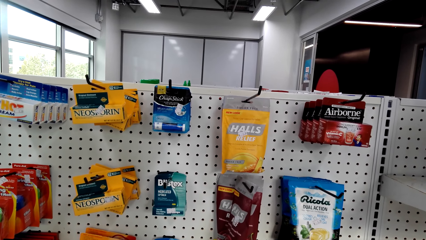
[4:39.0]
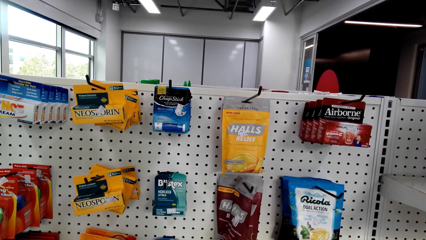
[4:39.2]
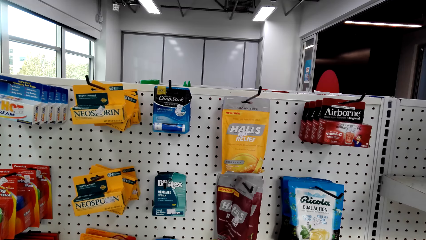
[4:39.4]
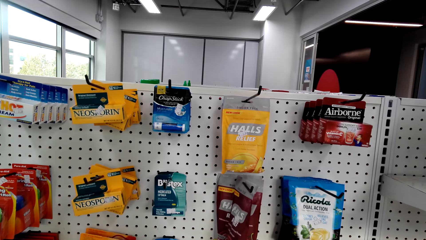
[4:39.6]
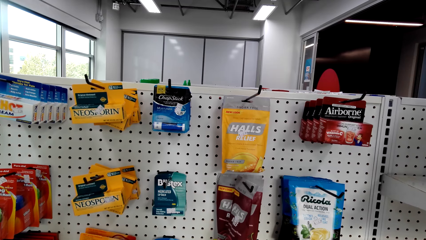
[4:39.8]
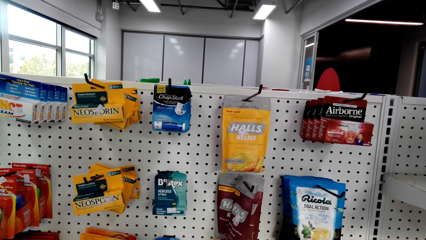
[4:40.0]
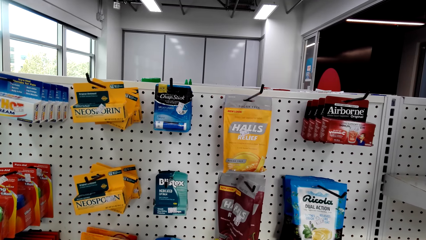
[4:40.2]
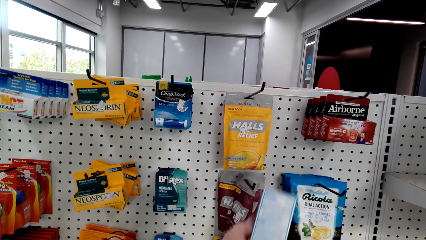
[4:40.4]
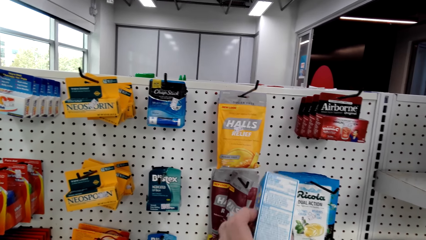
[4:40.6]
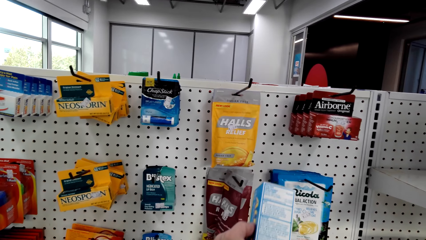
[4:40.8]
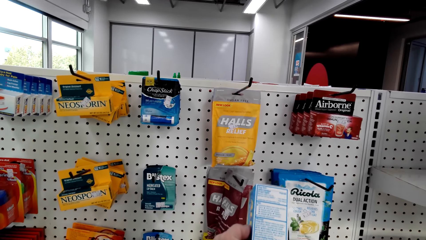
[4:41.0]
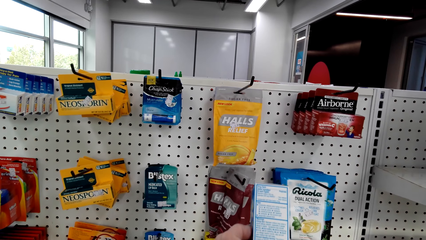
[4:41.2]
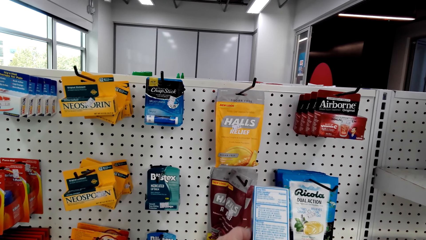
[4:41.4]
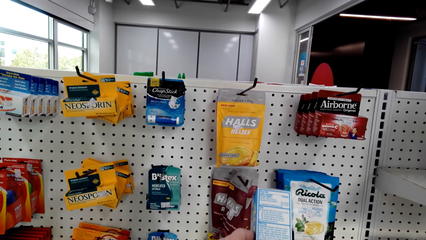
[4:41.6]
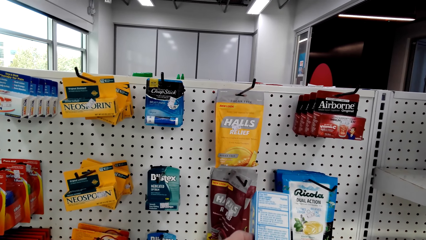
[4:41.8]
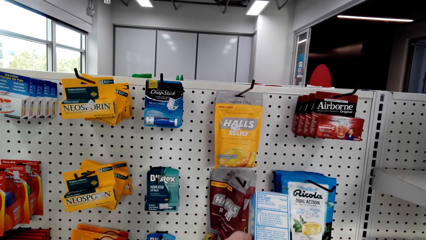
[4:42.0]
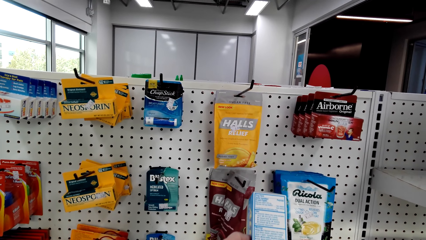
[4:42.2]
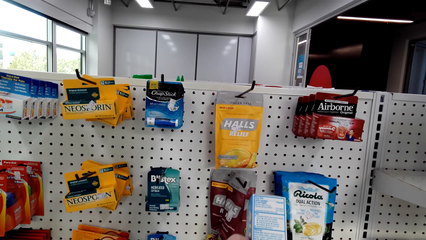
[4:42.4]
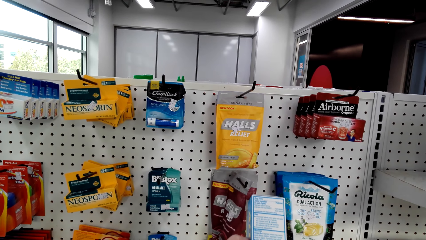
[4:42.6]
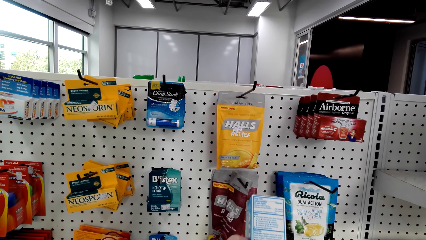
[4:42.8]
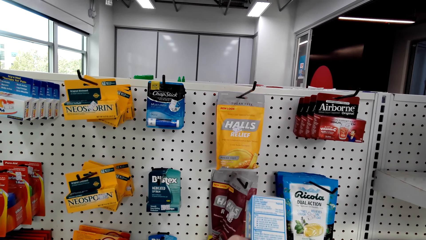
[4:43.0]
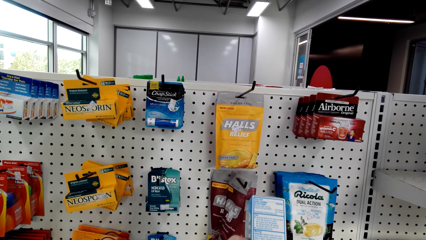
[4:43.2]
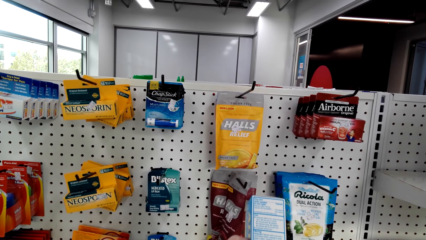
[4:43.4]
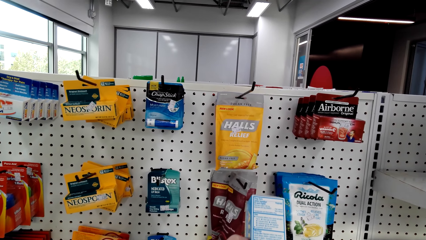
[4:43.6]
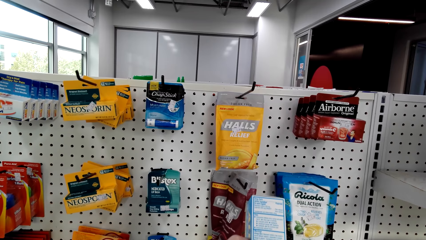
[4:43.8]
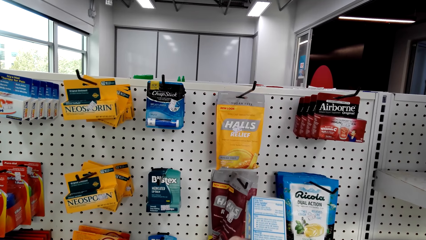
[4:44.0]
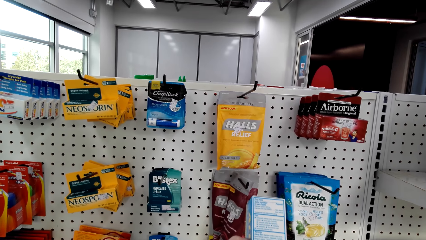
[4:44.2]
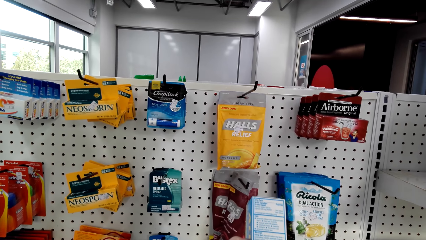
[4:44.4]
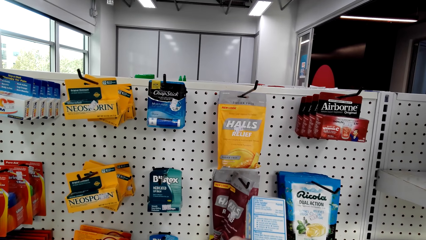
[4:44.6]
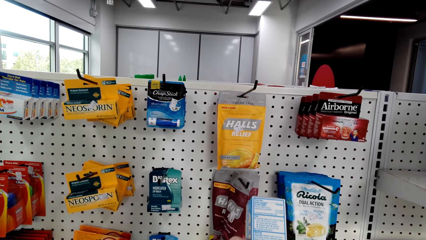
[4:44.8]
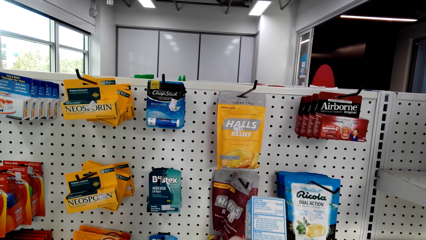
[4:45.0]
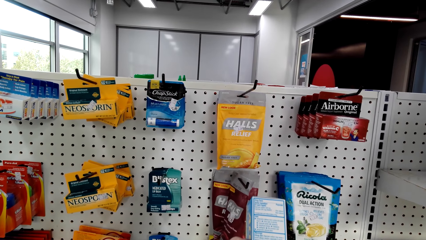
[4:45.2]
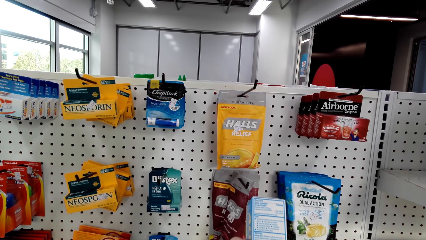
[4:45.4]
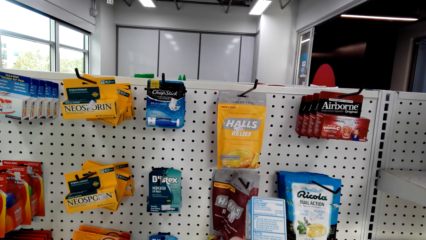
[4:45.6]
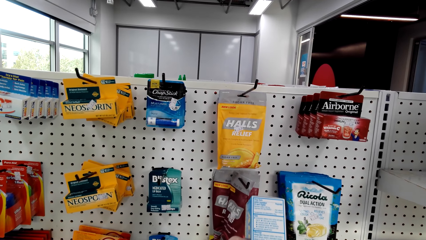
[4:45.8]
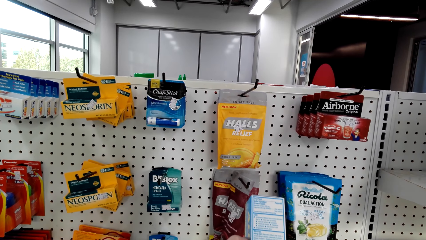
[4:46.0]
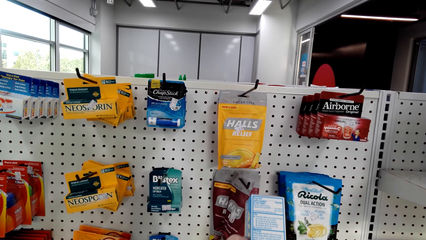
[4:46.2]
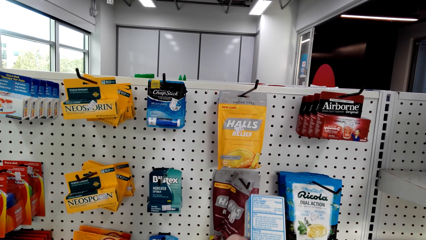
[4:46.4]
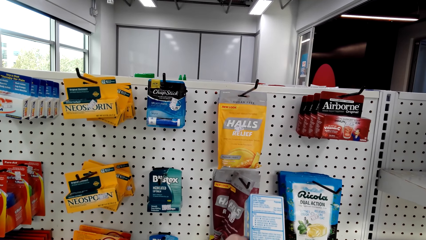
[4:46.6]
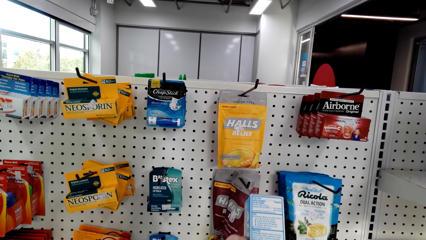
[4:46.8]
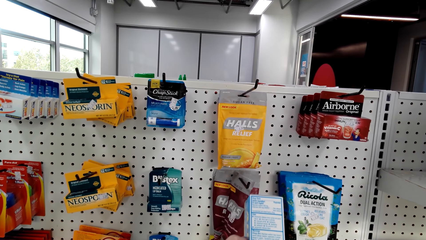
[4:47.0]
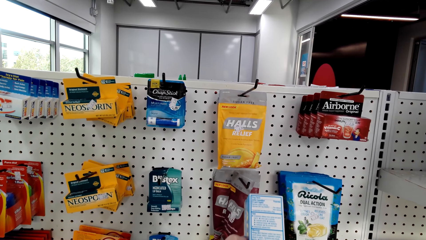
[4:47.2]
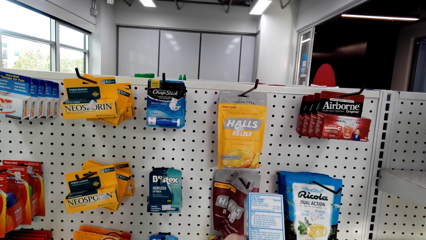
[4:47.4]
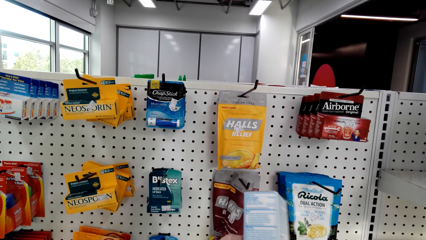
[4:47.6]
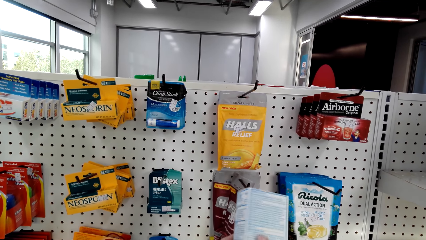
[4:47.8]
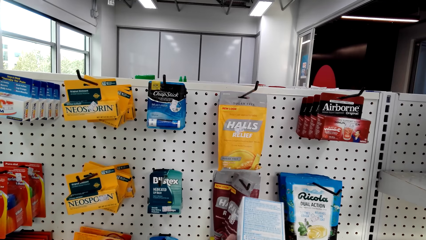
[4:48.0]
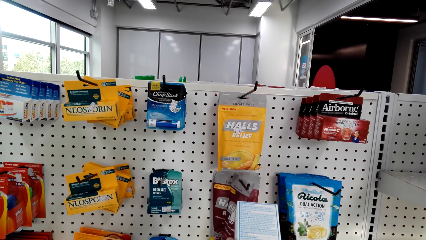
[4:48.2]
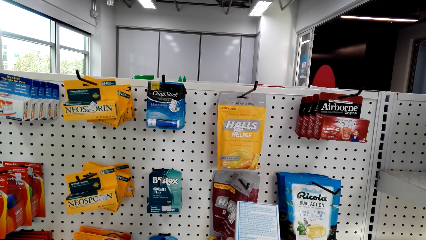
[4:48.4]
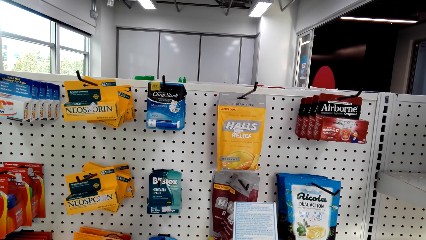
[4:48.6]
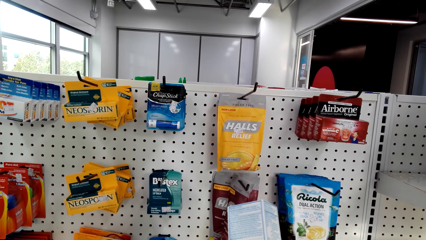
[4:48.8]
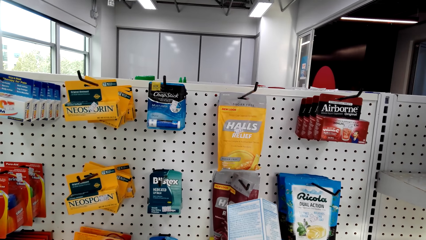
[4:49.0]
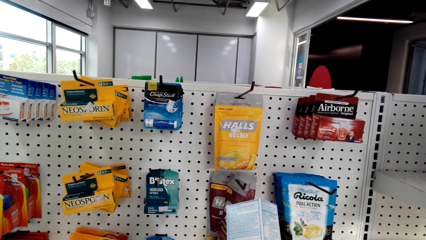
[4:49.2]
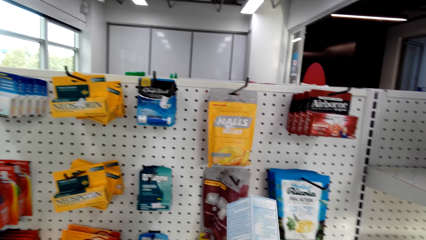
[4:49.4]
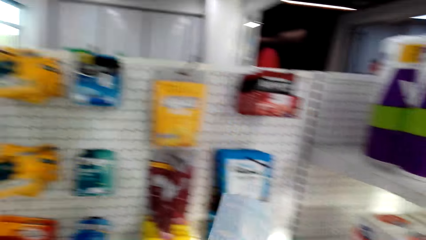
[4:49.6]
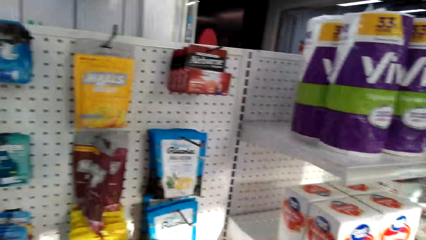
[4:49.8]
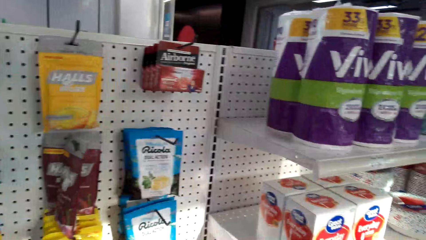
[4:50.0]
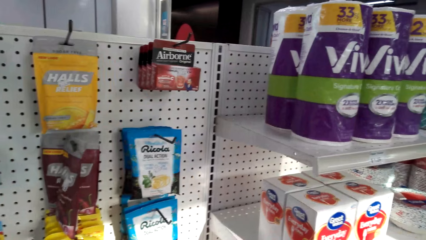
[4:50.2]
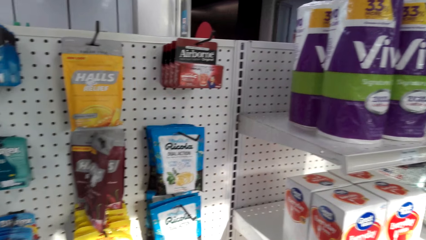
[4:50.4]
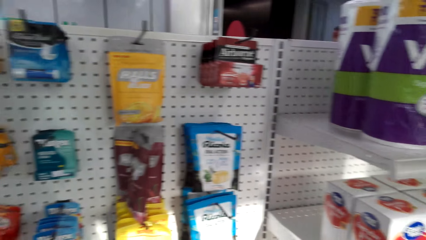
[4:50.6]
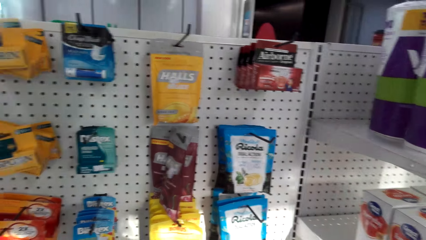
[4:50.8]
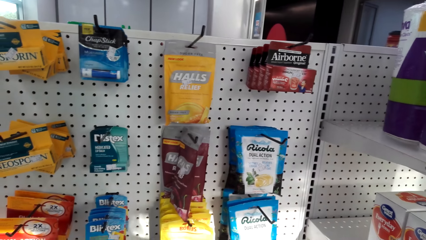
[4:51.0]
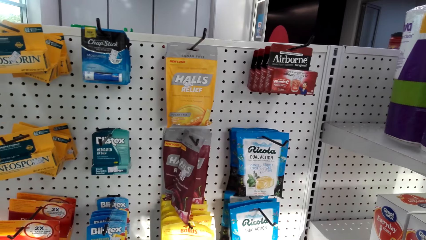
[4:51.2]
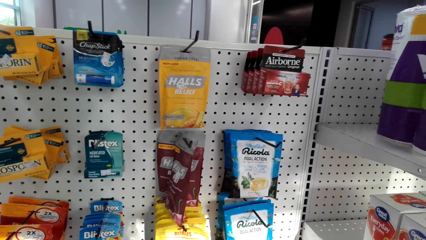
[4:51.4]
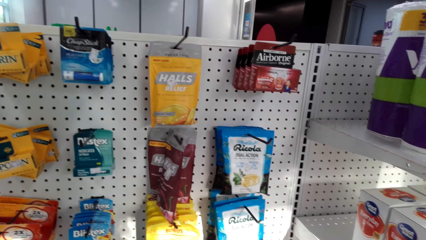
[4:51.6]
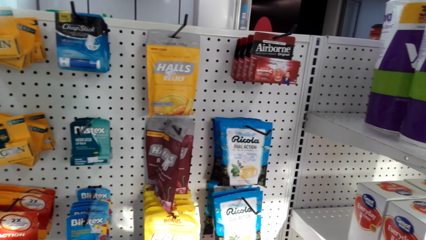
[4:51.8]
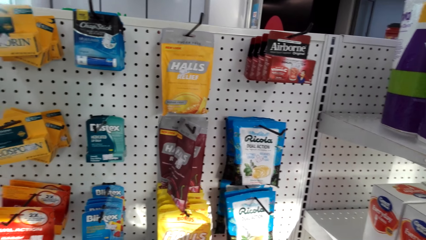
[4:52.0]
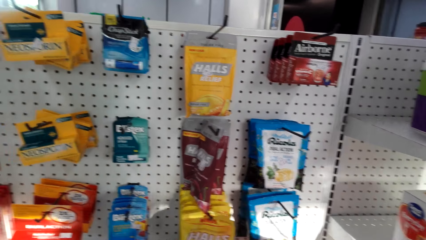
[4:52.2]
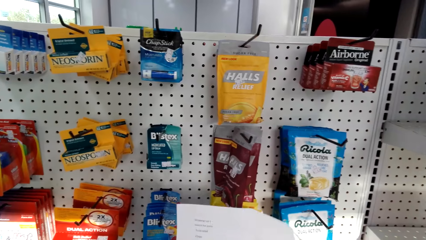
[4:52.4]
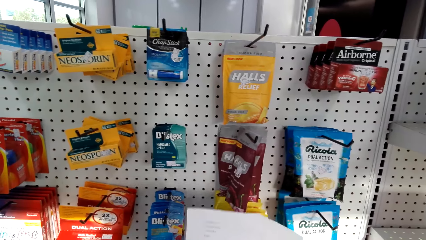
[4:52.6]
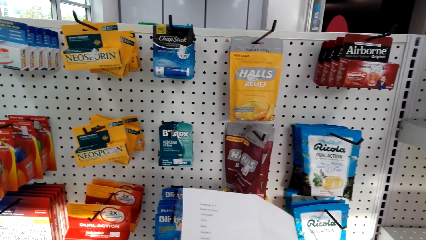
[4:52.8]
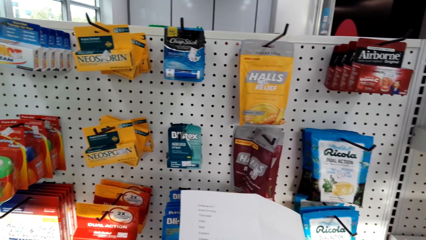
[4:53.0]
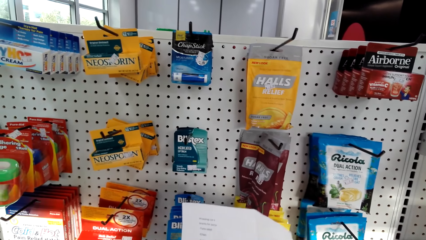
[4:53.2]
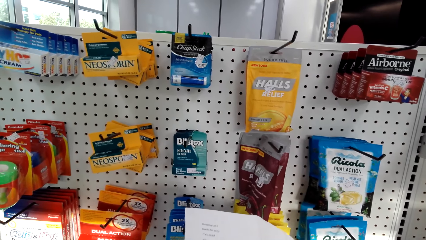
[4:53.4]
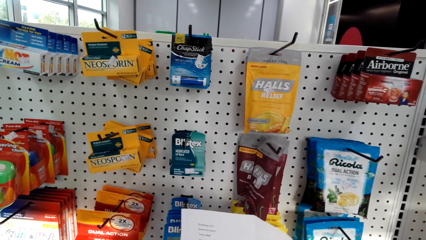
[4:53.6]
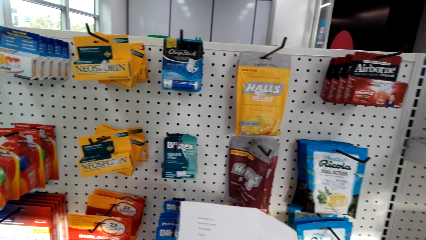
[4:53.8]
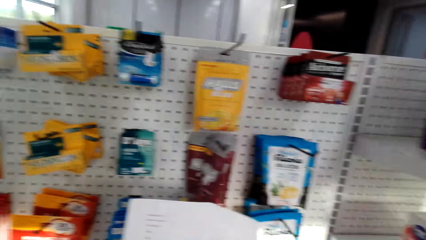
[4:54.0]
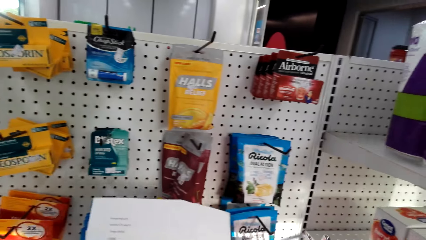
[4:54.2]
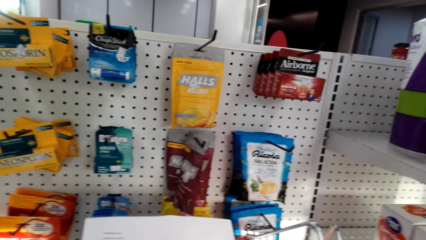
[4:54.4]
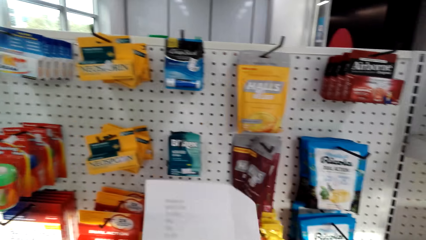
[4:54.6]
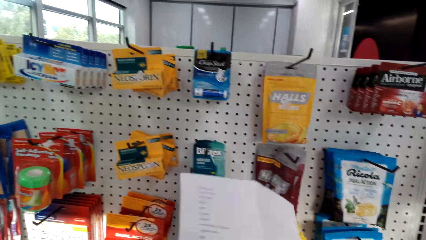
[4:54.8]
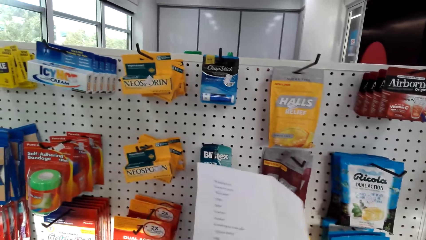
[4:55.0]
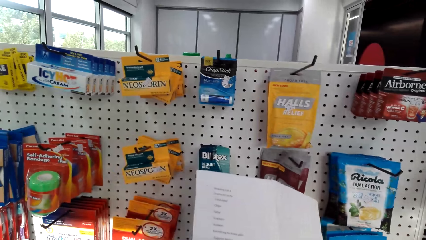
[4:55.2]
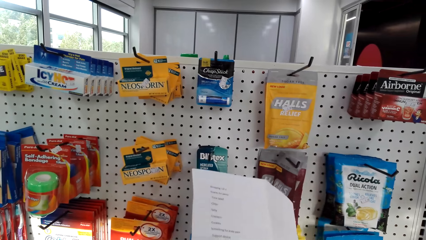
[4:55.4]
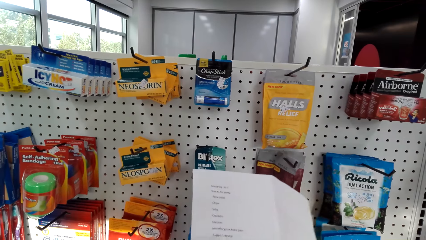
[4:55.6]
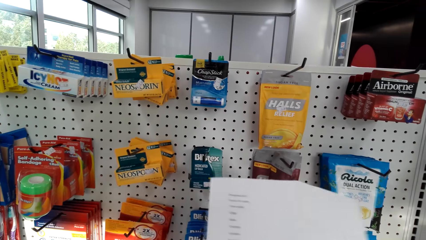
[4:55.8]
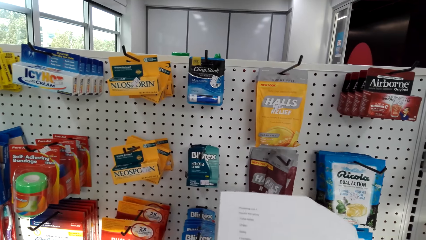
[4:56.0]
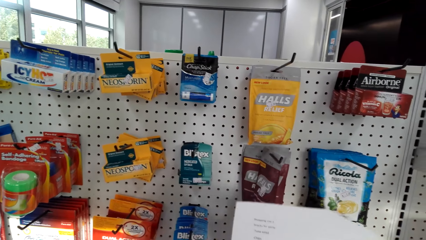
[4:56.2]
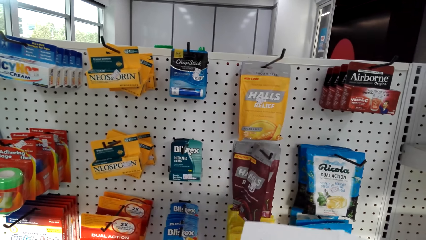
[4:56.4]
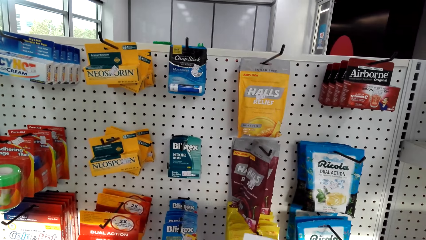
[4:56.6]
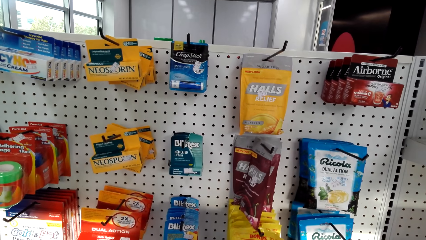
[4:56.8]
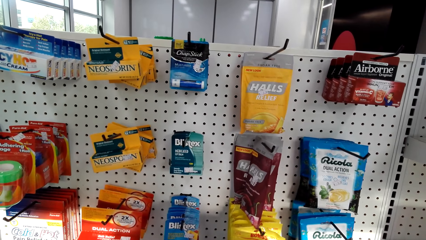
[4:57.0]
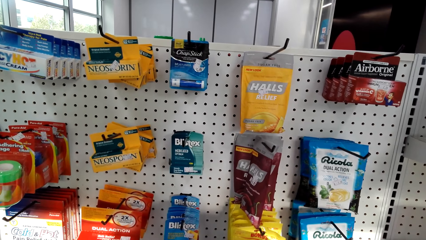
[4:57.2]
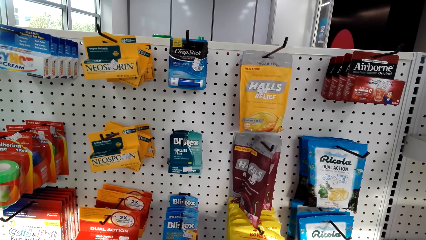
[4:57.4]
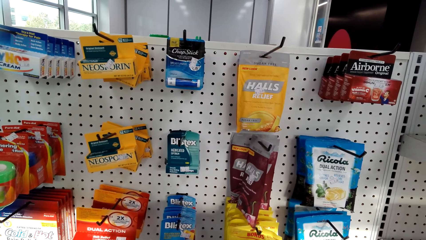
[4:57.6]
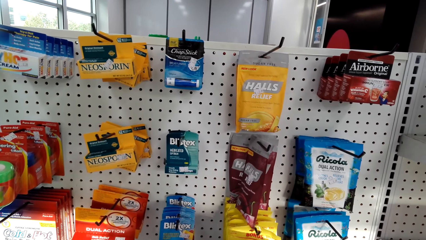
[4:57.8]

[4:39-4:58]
The camera wearer reads an Aleve pack. They hold a packet of something. They turn something. They move something away. They hold a paper. They lift something. They check a shopping list. They move the paper away.
